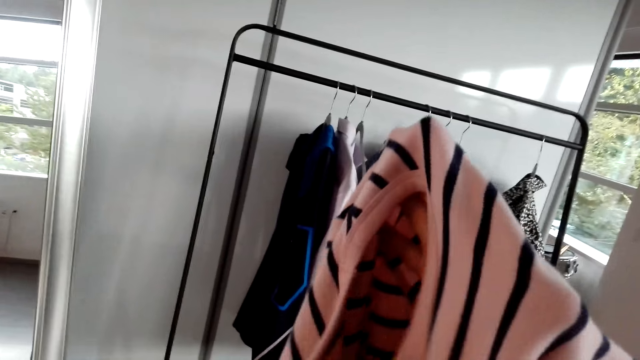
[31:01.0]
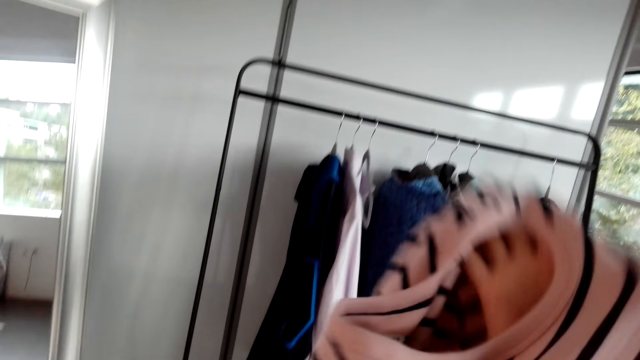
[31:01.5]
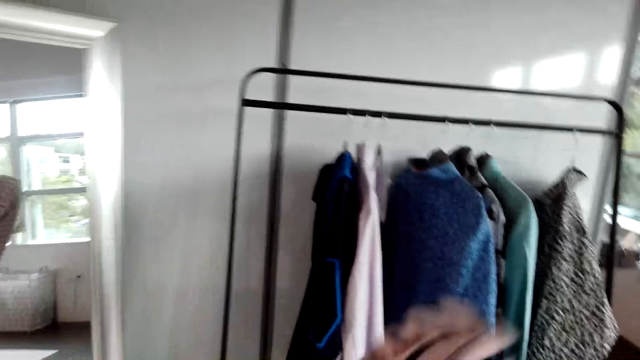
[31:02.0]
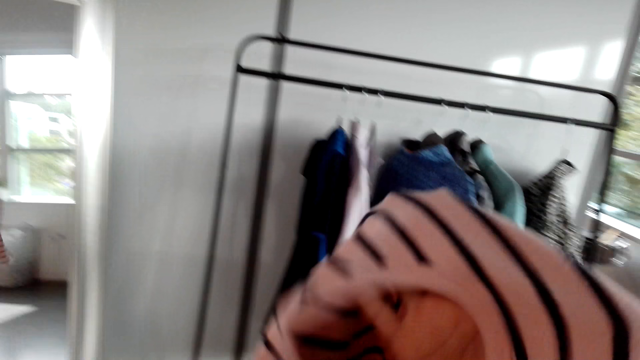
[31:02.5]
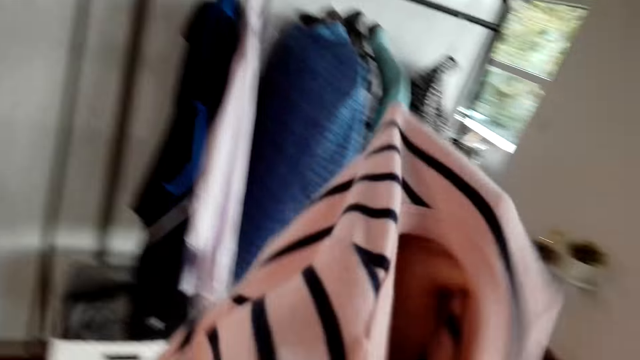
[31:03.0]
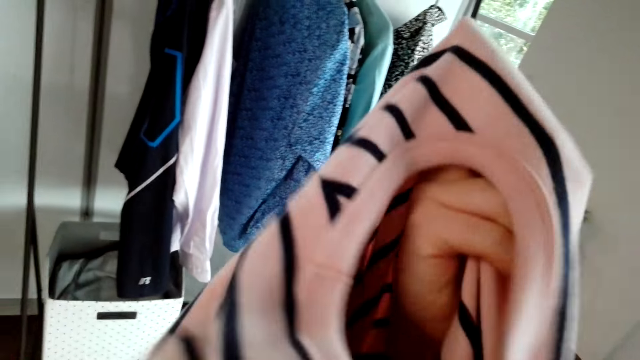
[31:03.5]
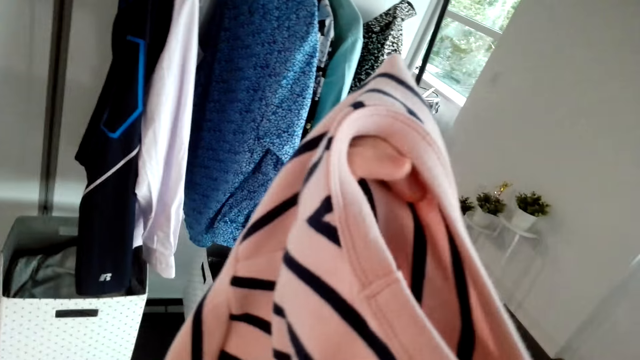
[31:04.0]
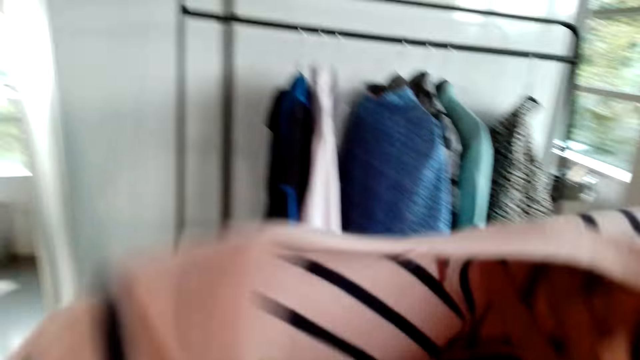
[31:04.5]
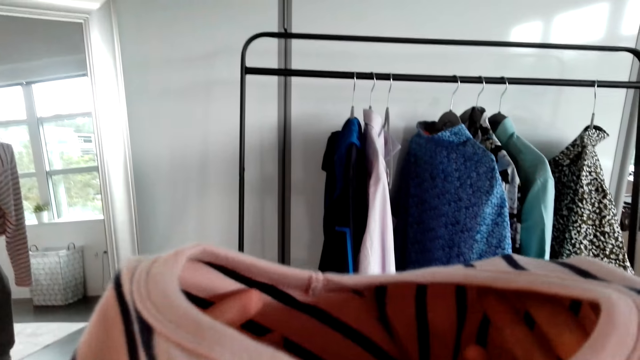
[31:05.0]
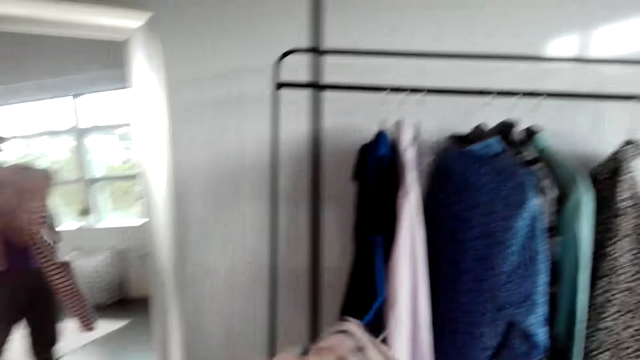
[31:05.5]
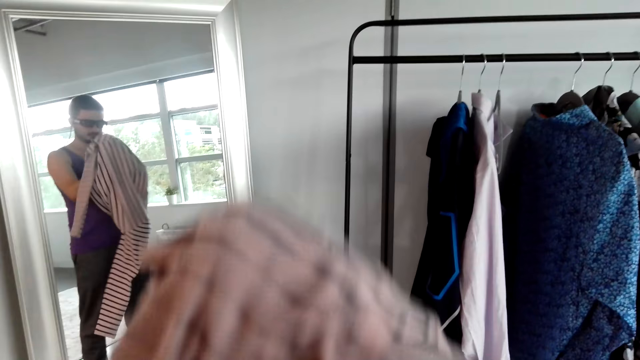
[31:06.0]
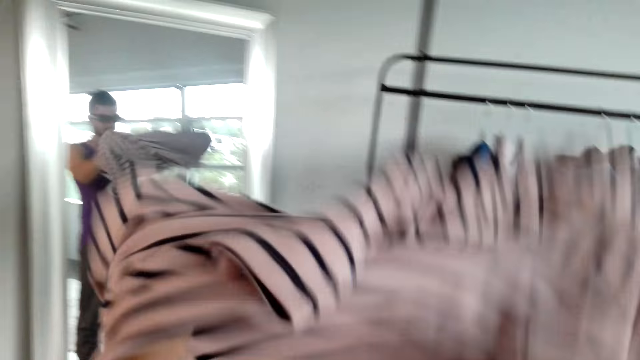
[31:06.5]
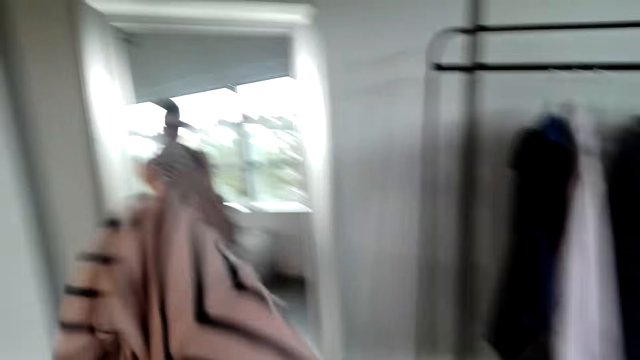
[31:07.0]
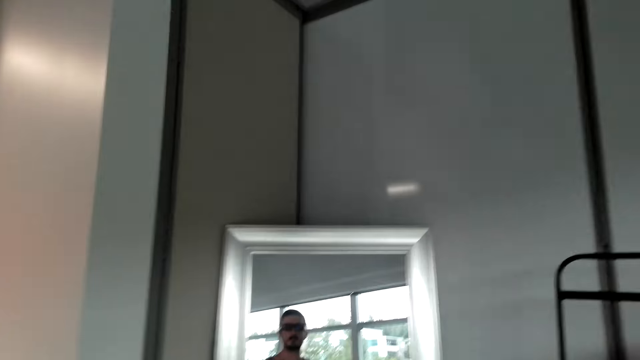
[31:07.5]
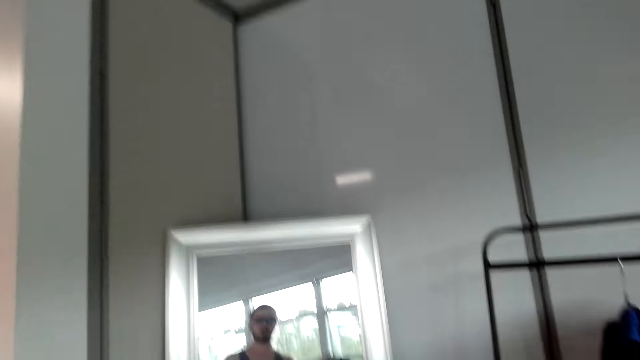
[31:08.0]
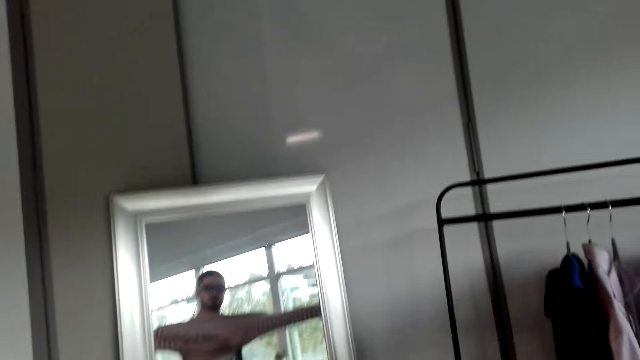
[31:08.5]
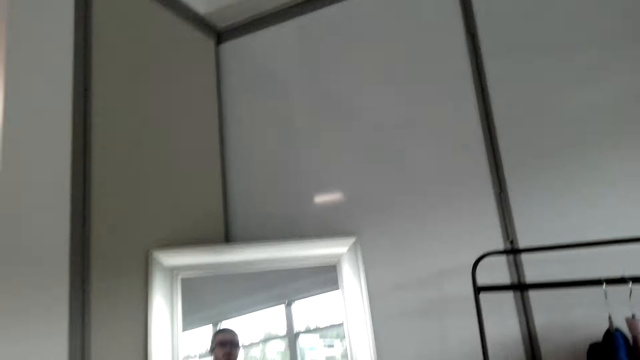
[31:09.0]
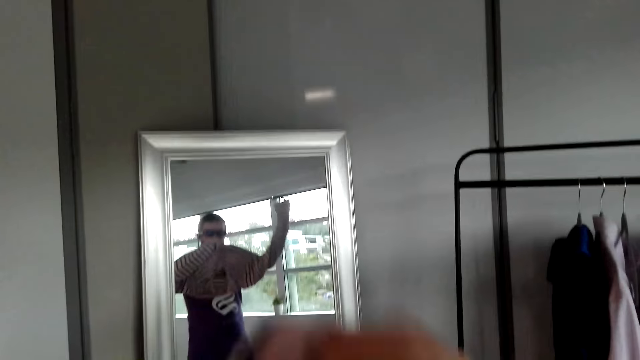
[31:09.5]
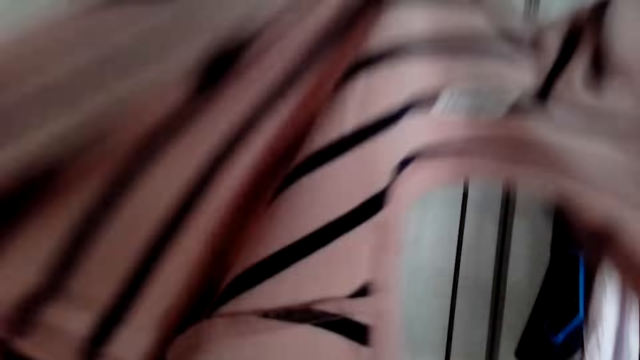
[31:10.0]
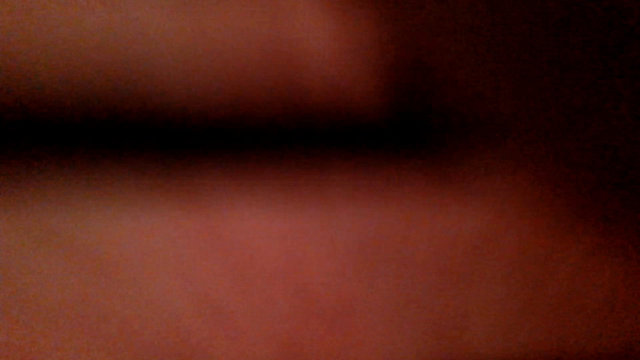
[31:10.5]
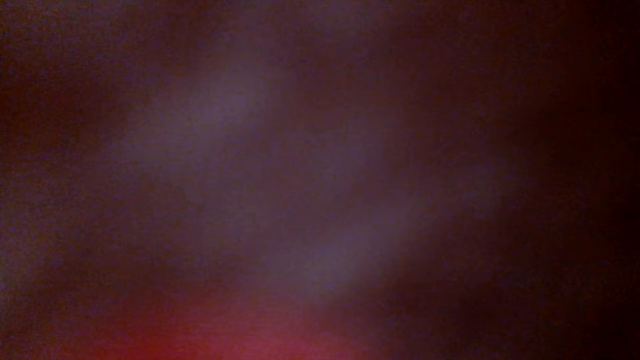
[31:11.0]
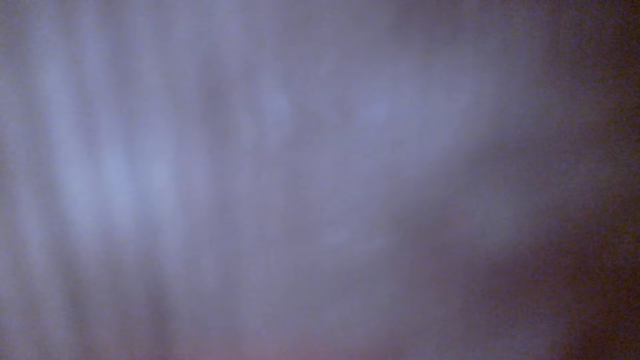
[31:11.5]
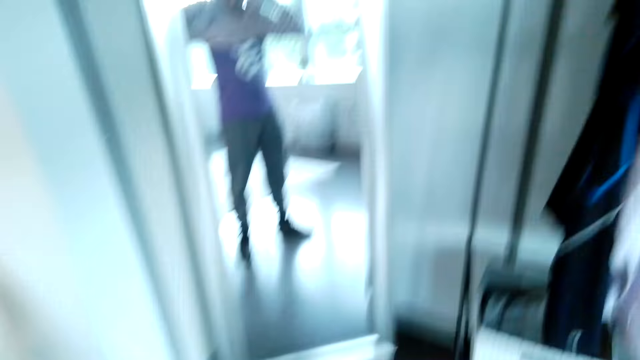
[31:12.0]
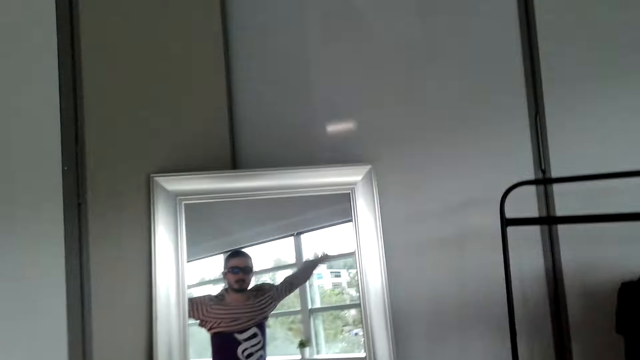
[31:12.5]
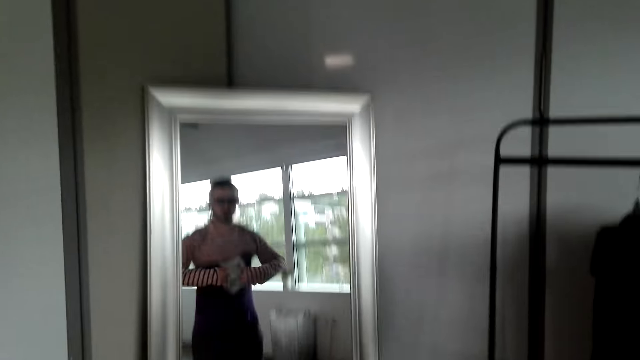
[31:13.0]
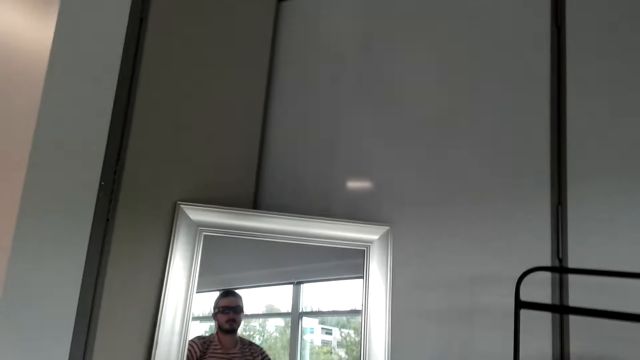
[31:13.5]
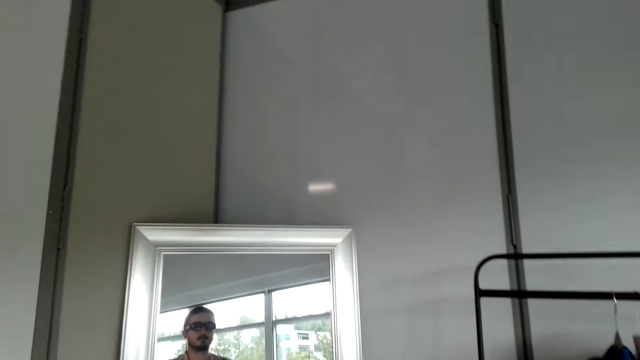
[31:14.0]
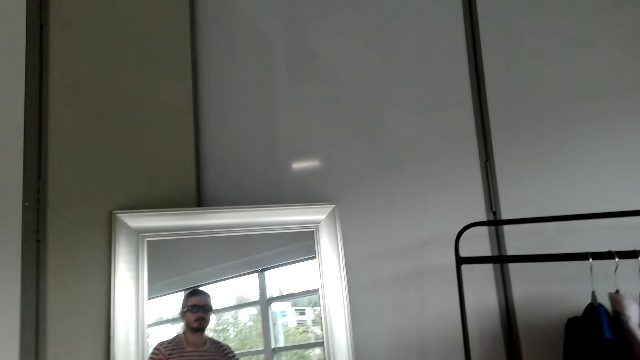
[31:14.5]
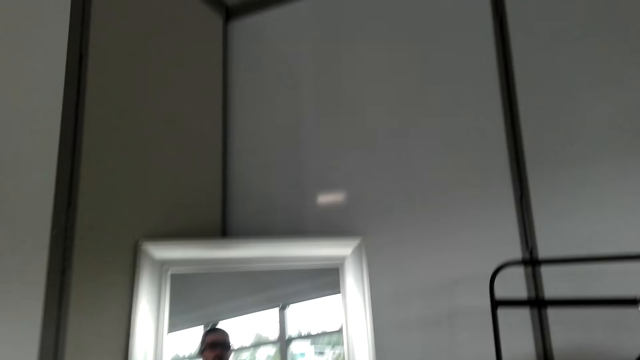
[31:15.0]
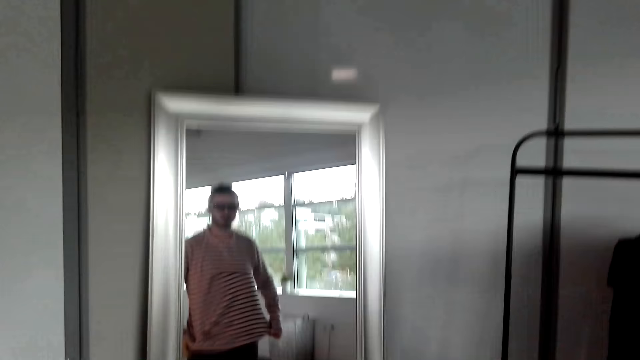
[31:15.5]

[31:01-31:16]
The camera wearer puts on the sweater. They look around. They wear a cloth. They look at the mirror.

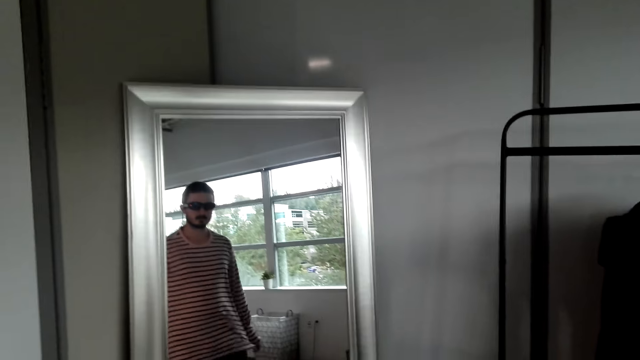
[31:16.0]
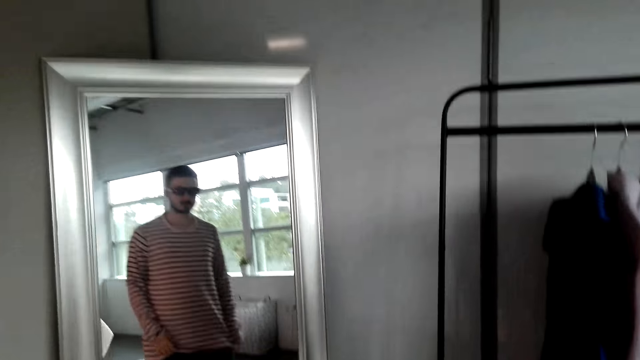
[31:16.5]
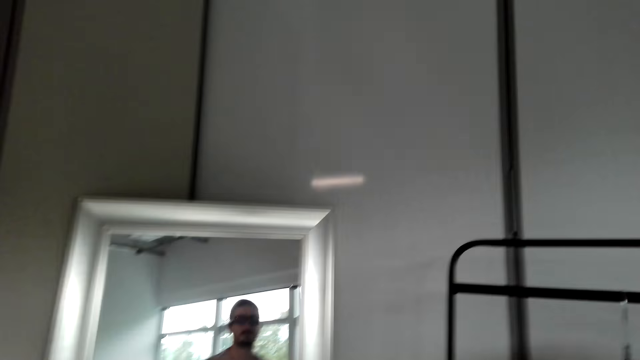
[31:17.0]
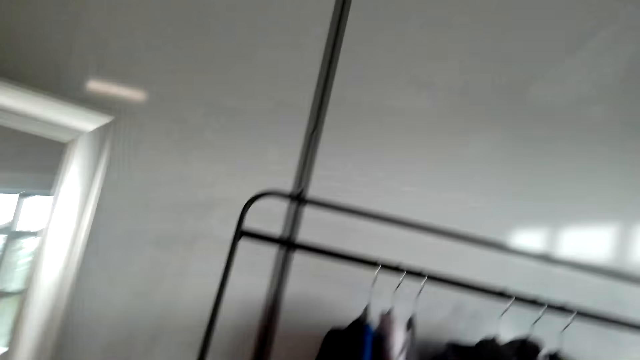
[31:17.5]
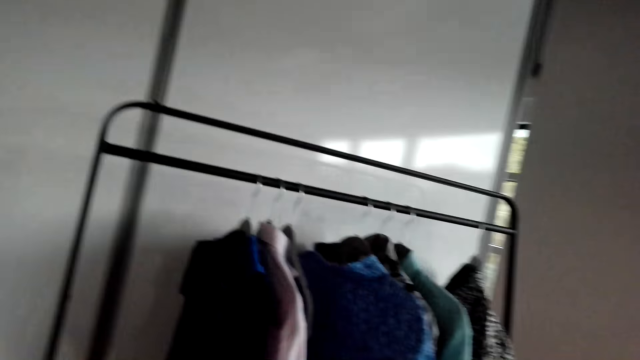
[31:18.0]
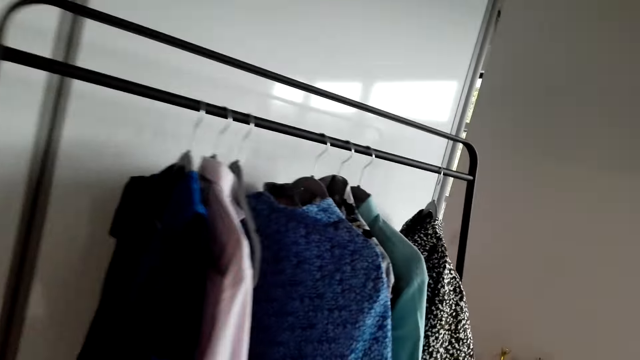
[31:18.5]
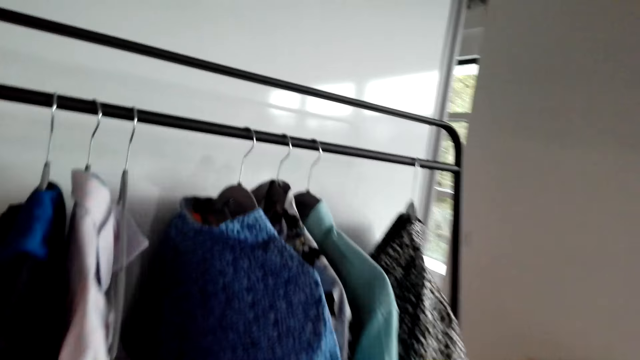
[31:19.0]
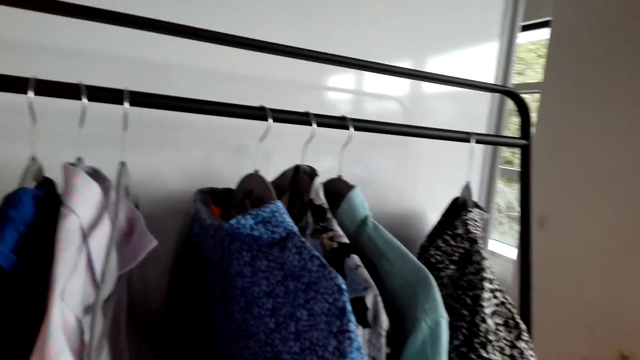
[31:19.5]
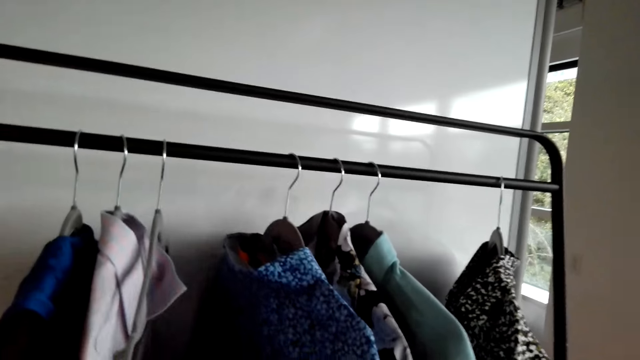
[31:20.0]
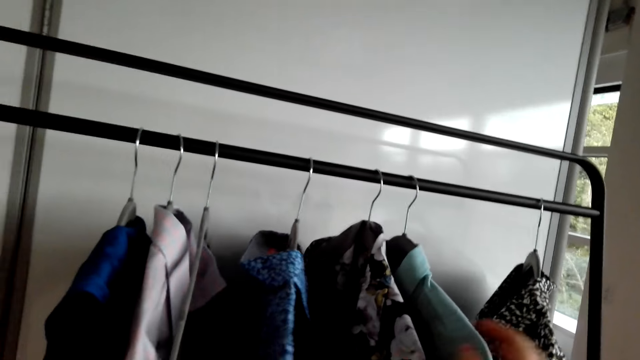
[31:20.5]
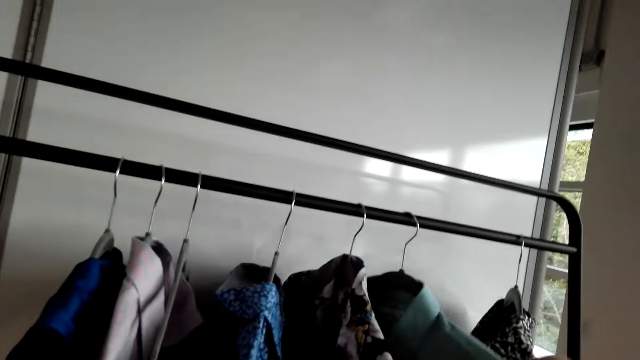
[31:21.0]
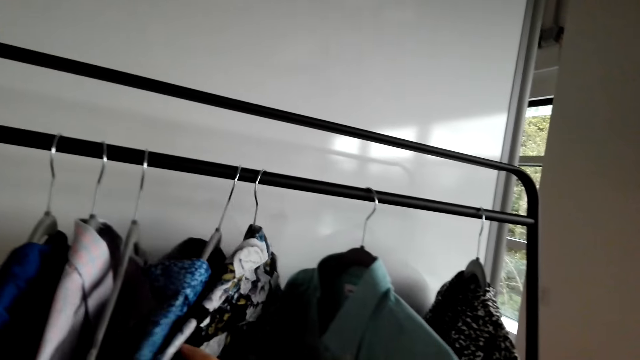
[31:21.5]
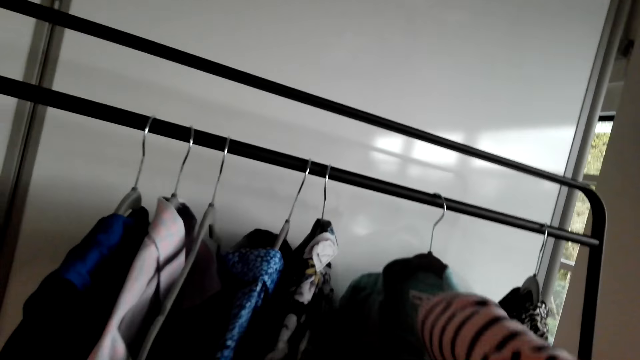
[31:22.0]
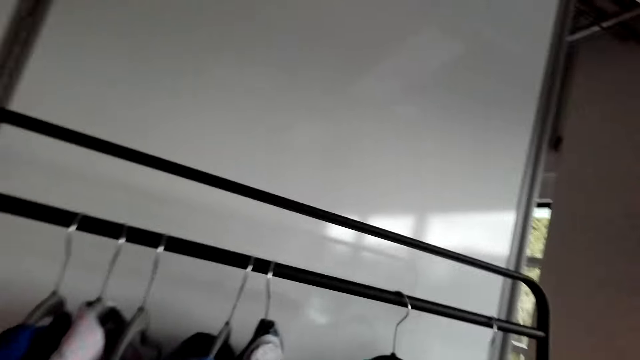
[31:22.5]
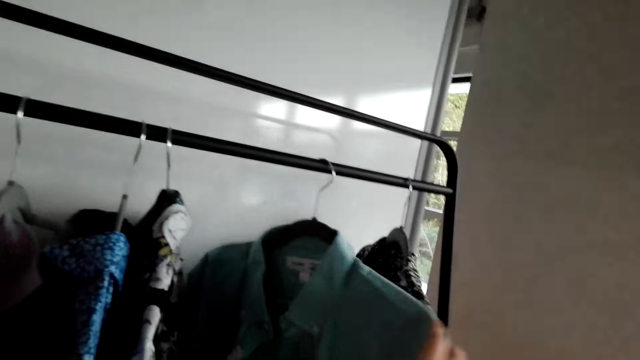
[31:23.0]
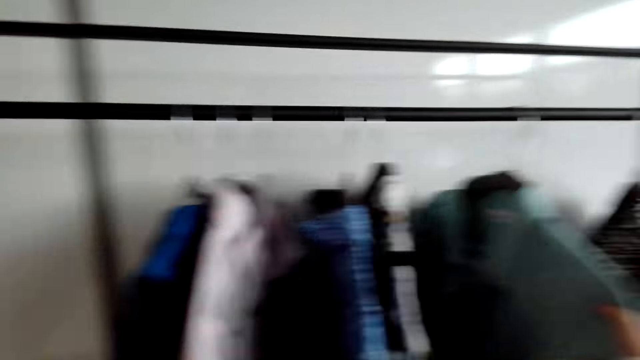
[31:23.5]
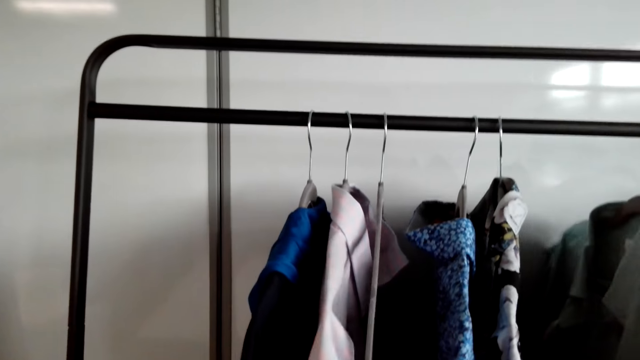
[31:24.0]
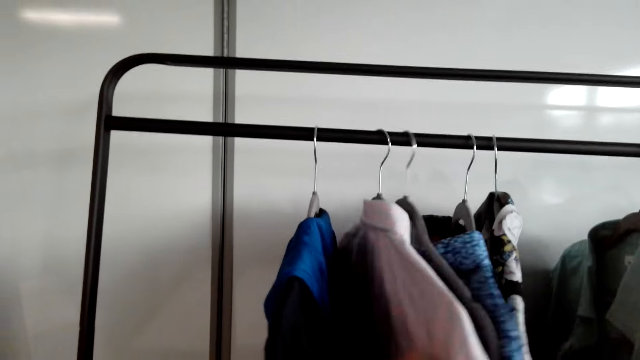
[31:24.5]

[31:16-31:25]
The camera wearer looks around. They move around. They touch the clothes in the hanger. They move the clothes at the clothes holder.
